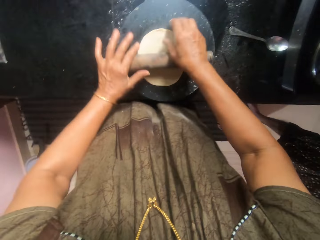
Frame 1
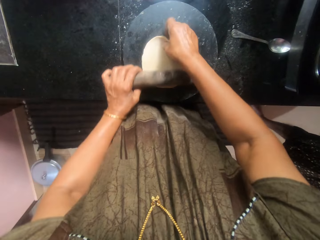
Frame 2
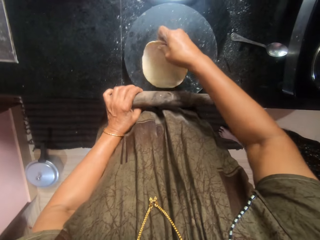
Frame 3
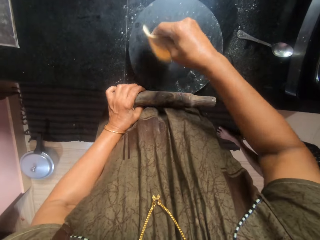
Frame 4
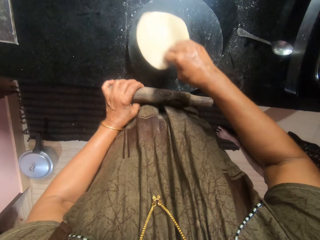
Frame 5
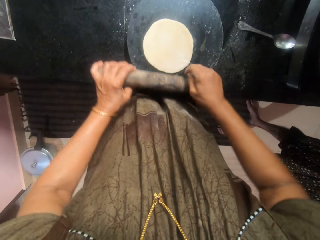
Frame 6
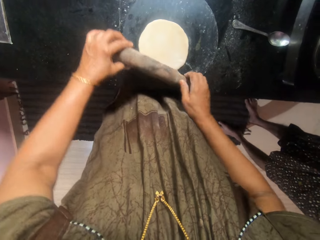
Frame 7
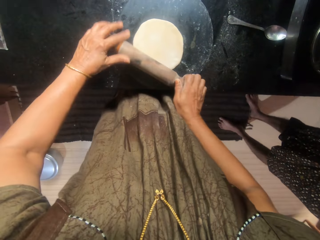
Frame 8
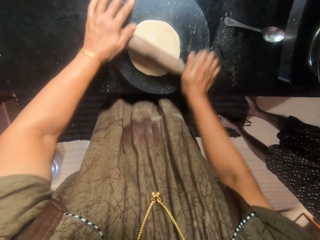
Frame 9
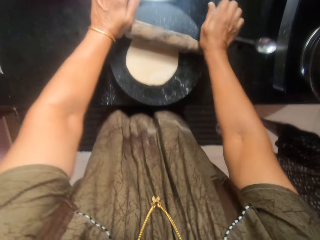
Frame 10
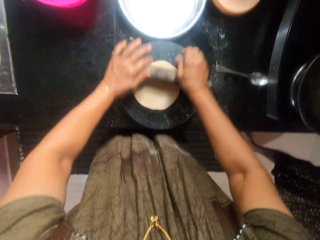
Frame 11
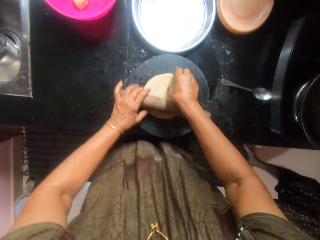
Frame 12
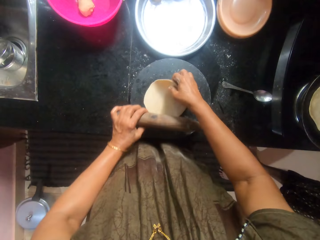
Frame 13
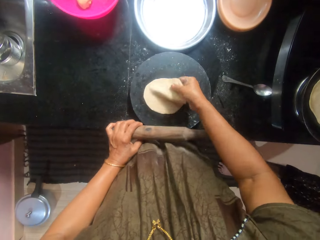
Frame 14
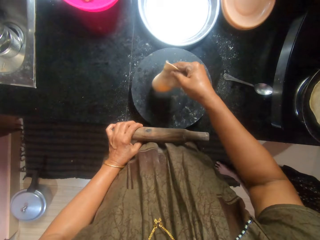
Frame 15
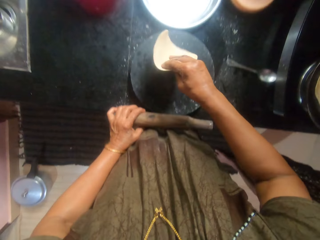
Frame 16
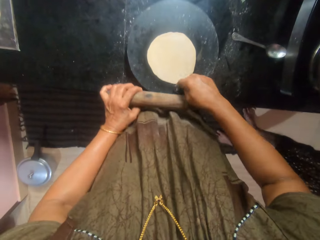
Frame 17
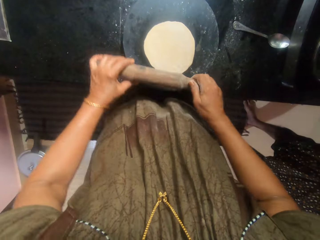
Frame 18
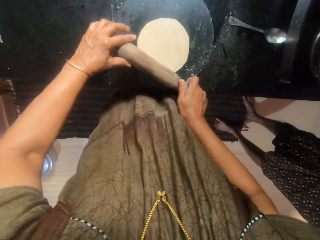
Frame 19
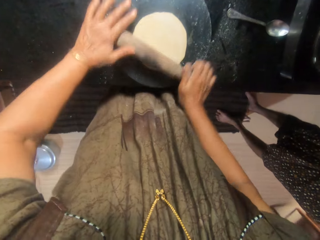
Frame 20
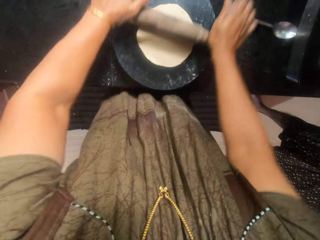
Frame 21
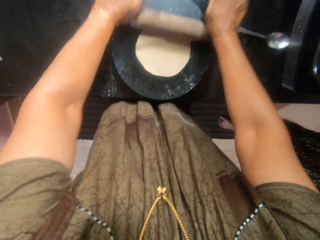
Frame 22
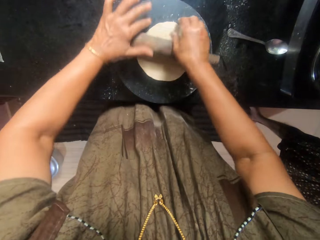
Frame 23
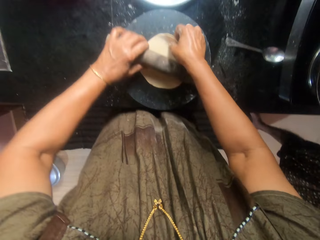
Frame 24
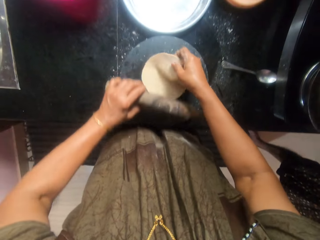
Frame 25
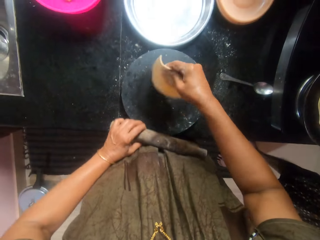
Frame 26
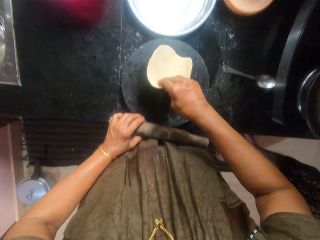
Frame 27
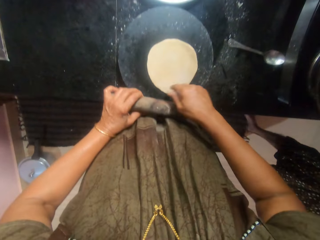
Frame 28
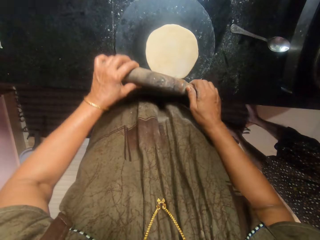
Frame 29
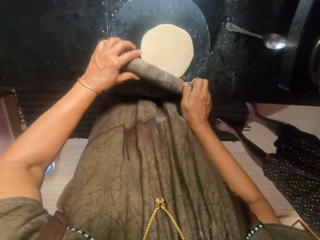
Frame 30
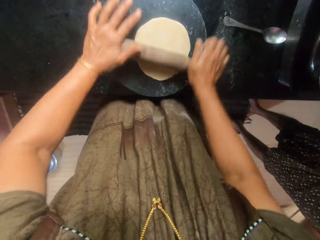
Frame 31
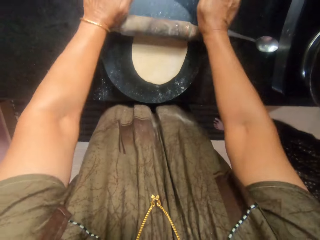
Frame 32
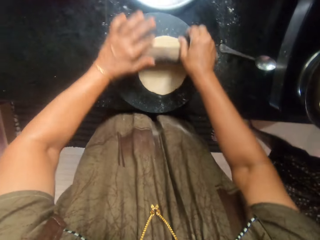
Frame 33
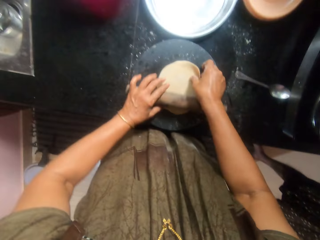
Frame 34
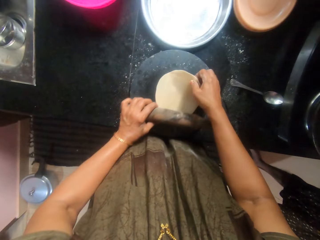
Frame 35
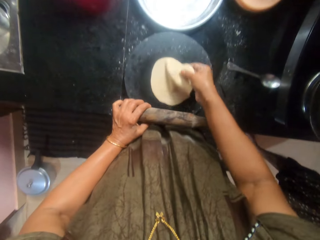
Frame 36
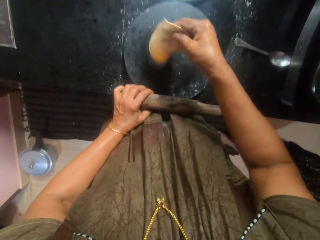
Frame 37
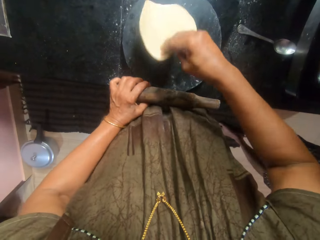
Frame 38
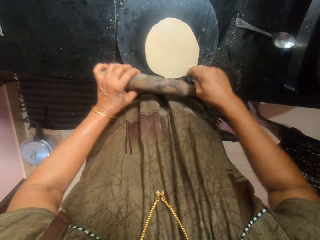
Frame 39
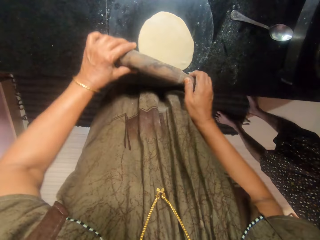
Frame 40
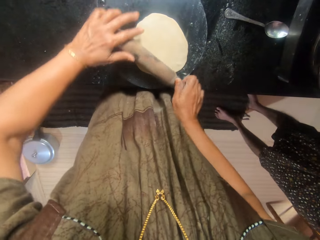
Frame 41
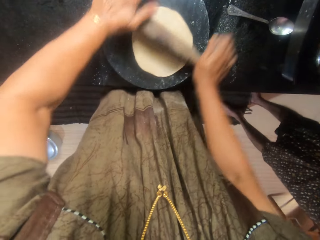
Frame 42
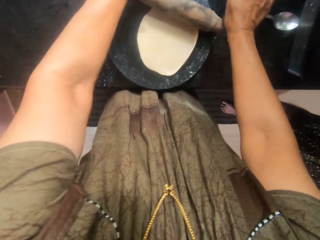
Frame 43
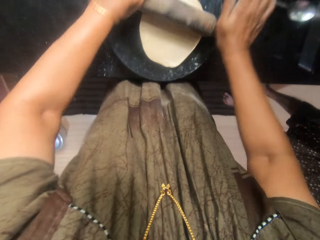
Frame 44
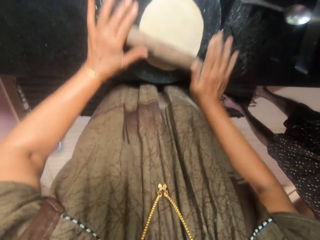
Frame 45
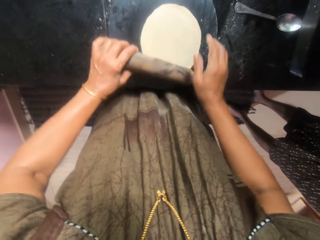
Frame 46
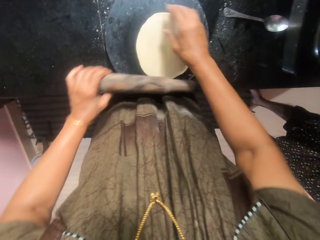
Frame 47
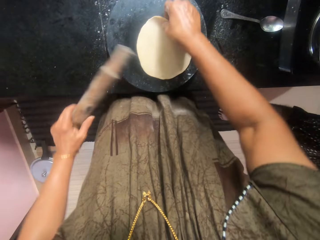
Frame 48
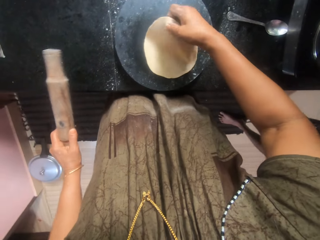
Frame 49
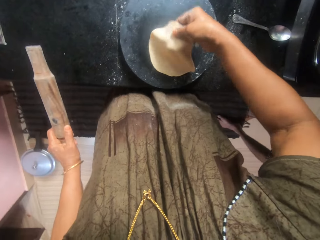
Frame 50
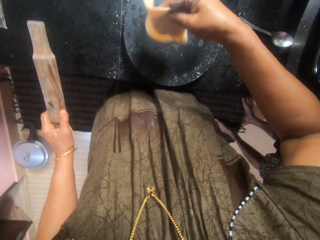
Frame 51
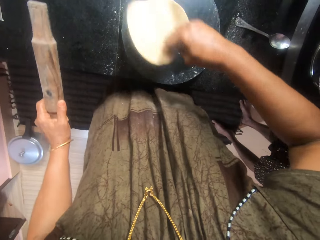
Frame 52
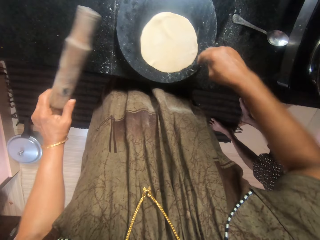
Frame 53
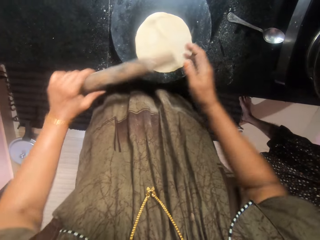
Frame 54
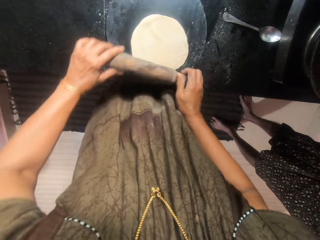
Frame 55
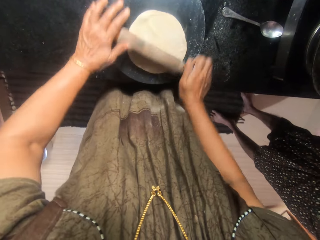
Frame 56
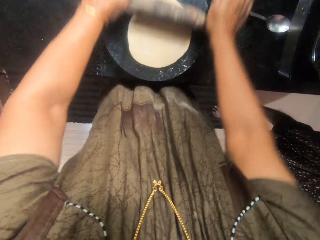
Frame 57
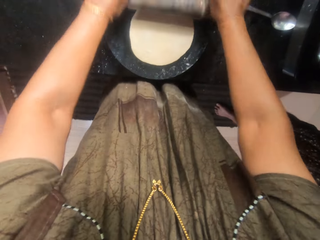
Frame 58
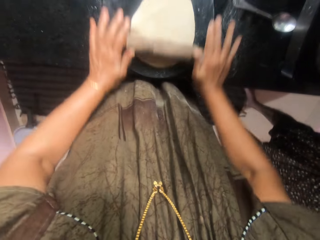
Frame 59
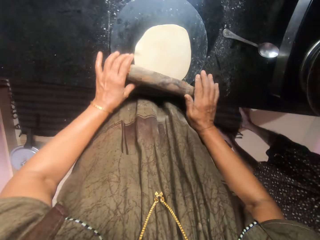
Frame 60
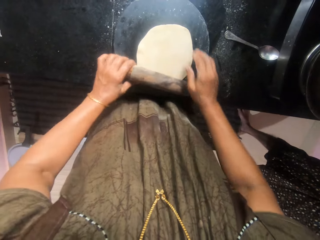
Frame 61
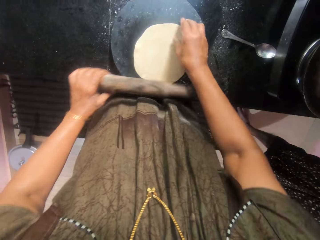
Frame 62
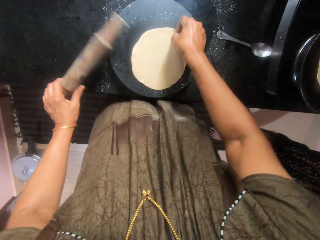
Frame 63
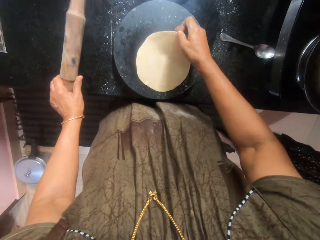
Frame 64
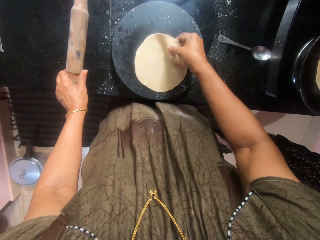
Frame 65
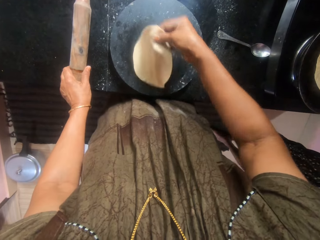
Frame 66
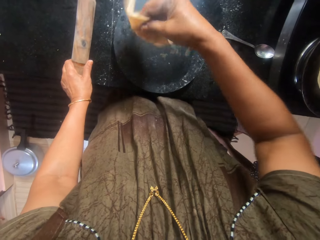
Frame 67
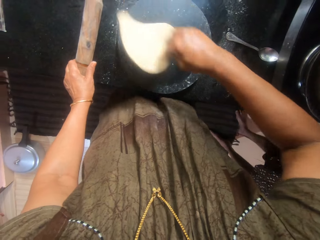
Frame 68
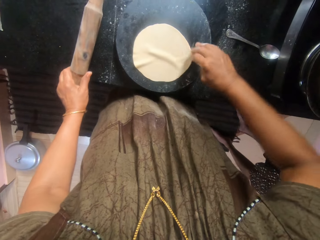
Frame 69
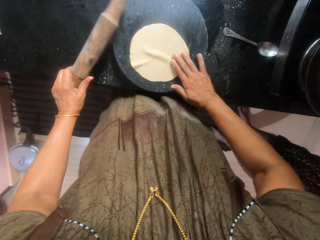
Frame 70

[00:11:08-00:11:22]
The camera wearer turns the dough upside down. They flatten the dough with the rolling pin. The man turns the roti. The camera wearer turns the dough upside down. They flatten the dough with the rolling pin. They turn the dough upside down. They flatten the dough with the rolling pin. They turn the dough upside down. They flatten the dough with the rolling pin. They turn the dough upside down. They flatten the dough with the rolling pin. They turn the dough upside down.

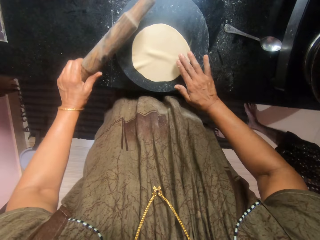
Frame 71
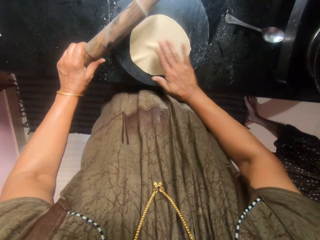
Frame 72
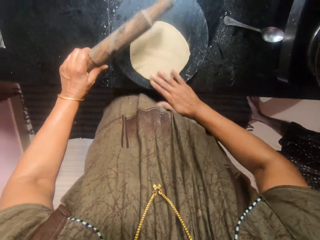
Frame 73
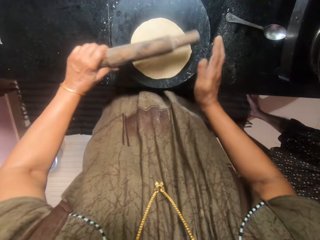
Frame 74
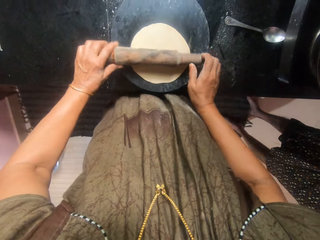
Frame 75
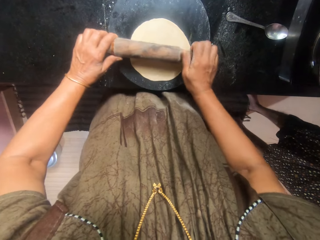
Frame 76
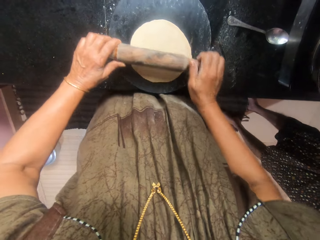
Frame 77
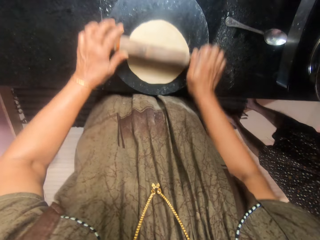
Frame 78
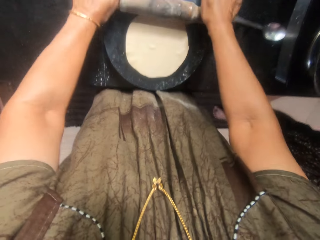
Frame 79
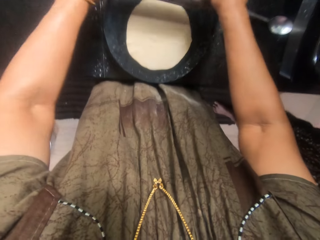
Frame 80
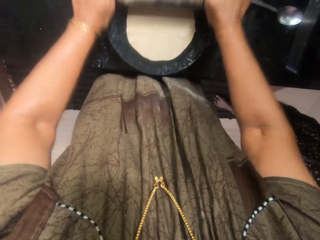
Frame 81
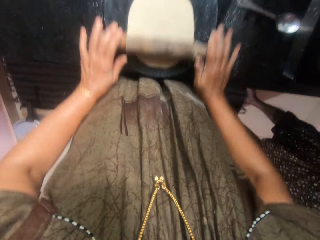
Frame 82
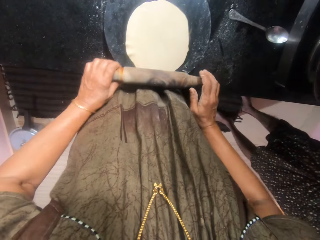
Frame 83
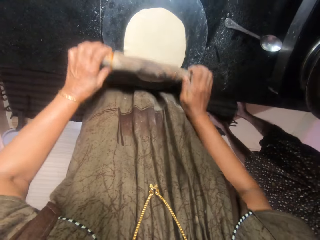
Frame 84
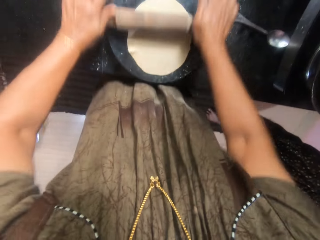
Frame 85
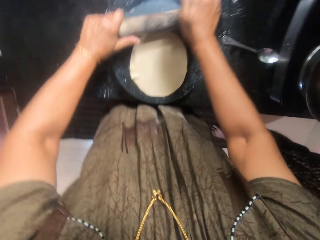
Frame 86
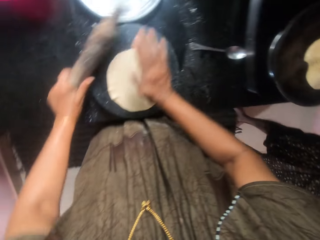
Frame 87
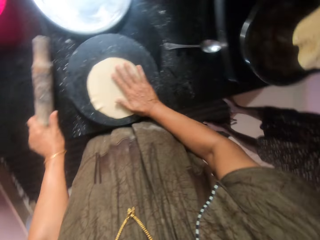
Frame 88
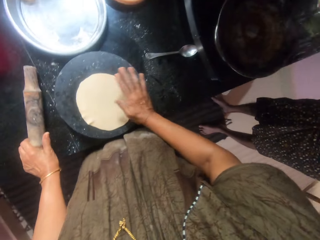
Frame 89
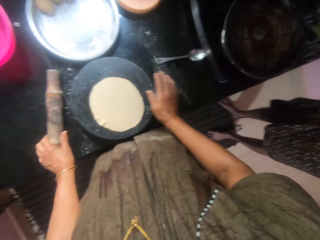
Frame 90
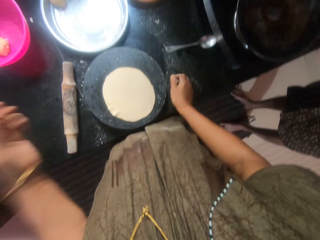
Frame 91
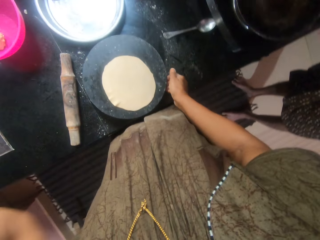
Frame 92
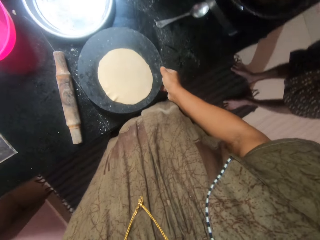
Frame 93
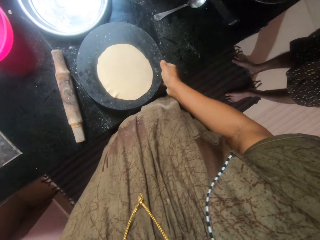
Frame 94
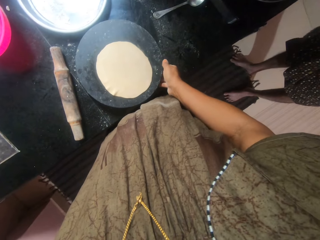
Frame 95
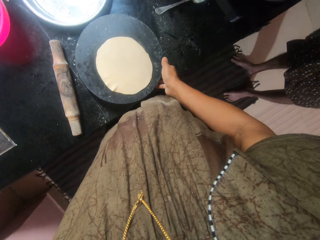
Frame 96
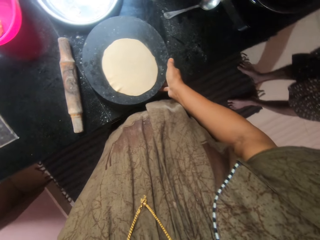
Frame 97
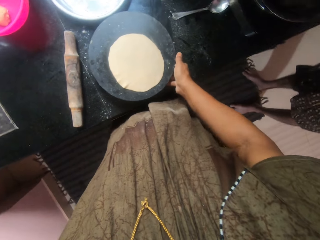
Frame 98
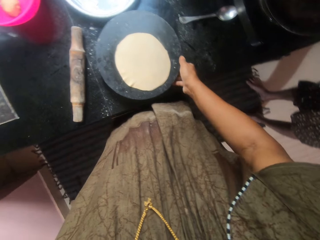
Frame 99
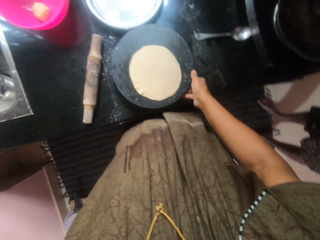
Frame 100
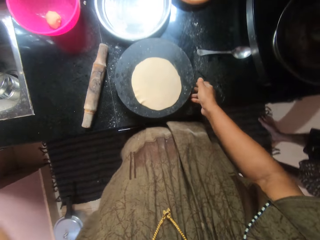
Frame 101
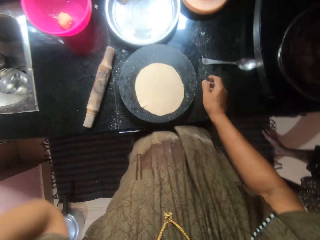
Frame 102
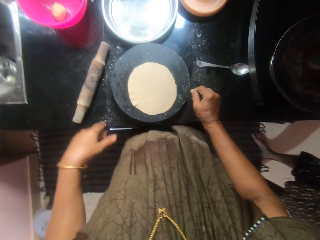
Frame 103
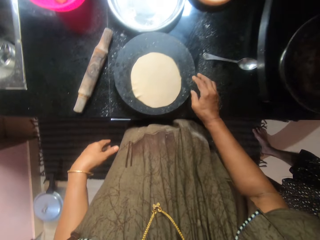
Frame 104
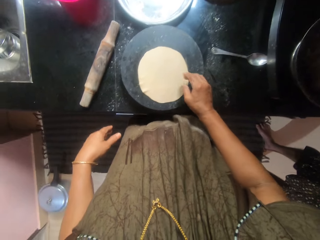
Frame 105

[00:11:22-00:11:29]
The camera wearer flattens the dough with the rolling pin. The man lifts the cooked dough from the pan. The camera wearer hits the dough with her hand. She drops the rolling pin on the countertop. She touches her head. She holds something. She moves something. She holds something.
